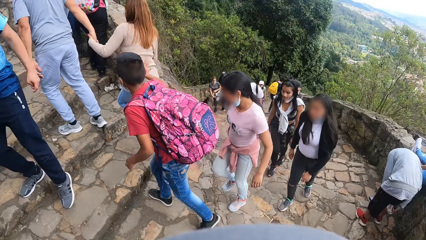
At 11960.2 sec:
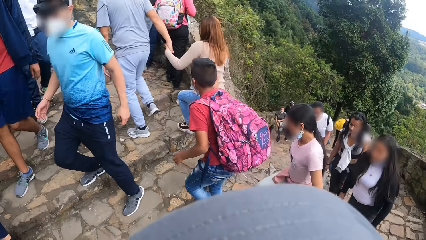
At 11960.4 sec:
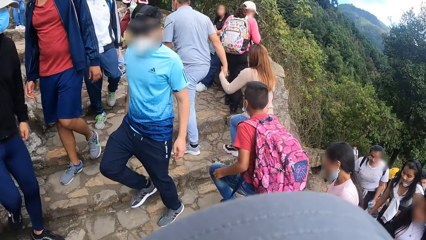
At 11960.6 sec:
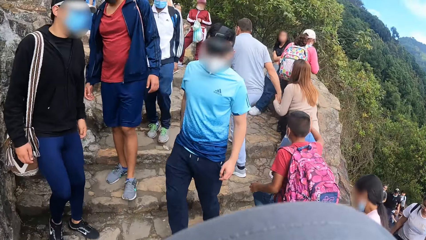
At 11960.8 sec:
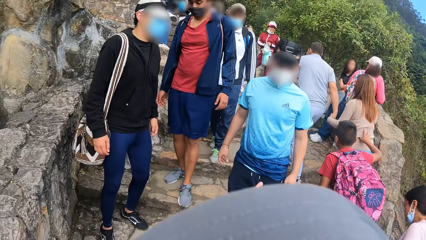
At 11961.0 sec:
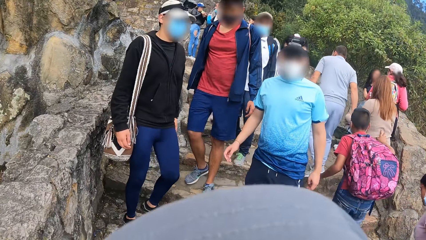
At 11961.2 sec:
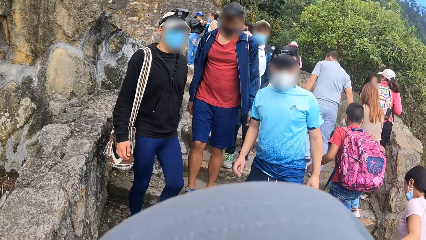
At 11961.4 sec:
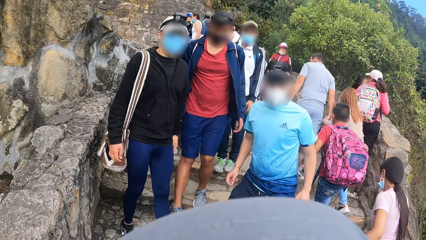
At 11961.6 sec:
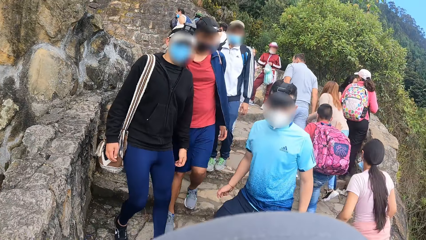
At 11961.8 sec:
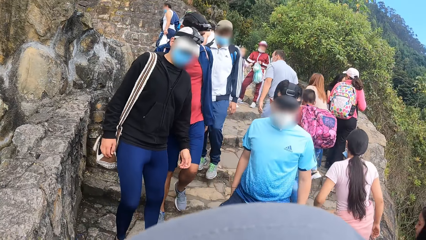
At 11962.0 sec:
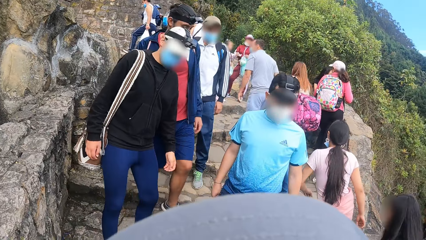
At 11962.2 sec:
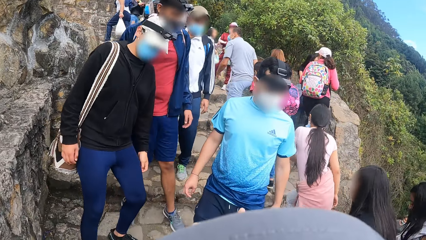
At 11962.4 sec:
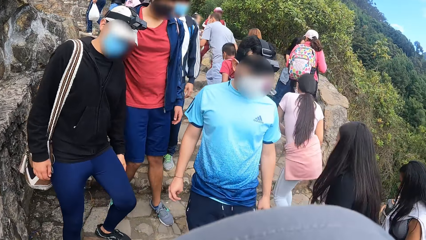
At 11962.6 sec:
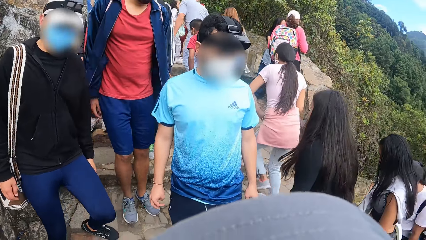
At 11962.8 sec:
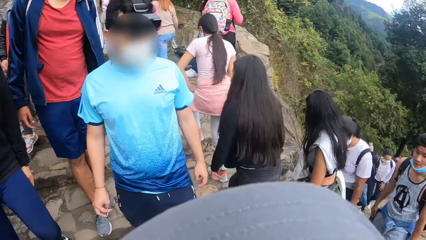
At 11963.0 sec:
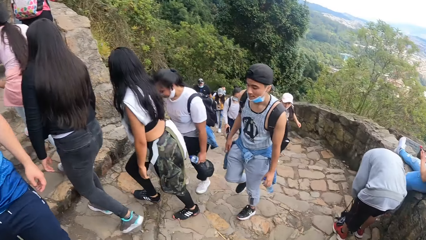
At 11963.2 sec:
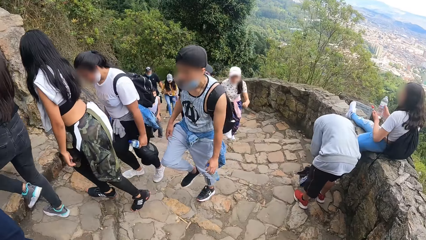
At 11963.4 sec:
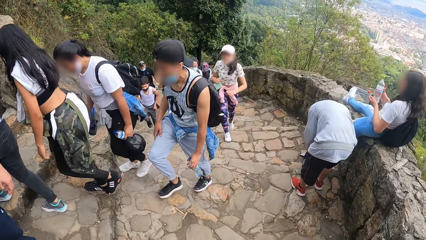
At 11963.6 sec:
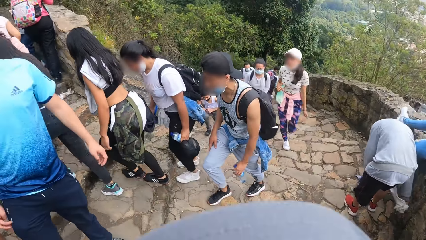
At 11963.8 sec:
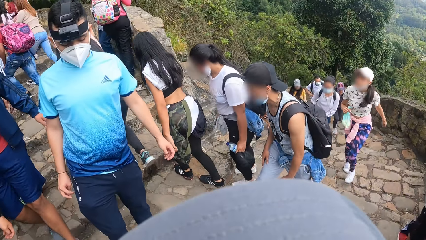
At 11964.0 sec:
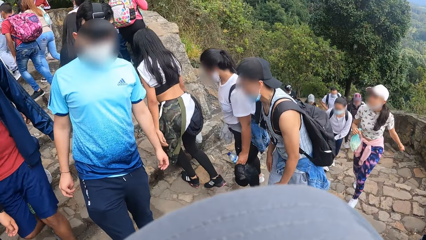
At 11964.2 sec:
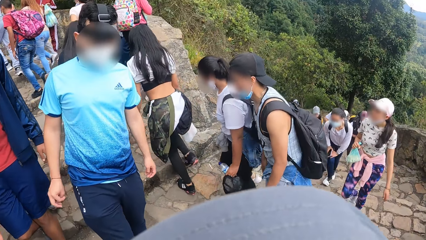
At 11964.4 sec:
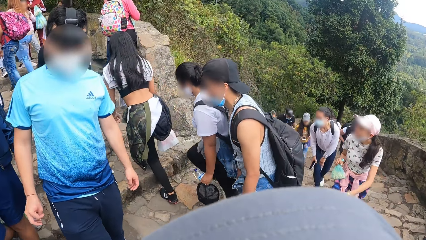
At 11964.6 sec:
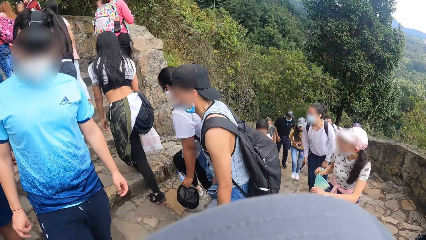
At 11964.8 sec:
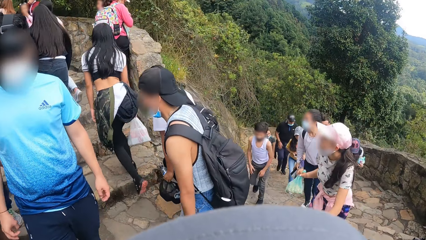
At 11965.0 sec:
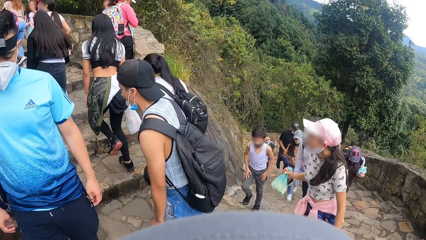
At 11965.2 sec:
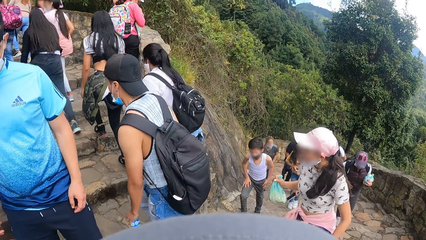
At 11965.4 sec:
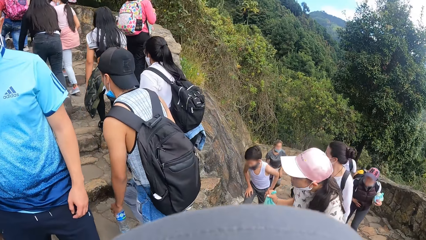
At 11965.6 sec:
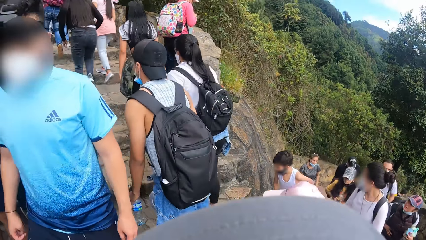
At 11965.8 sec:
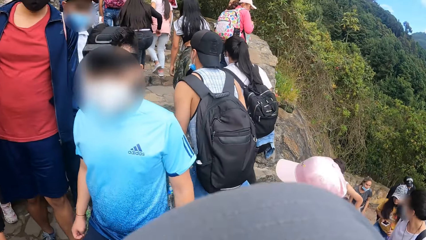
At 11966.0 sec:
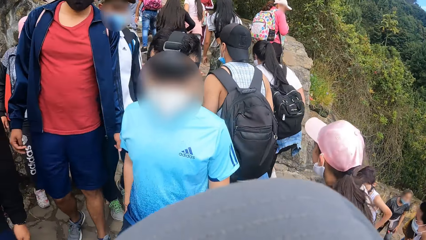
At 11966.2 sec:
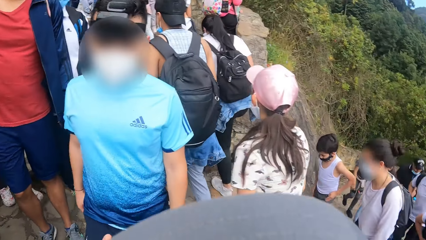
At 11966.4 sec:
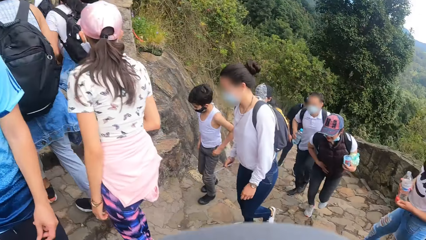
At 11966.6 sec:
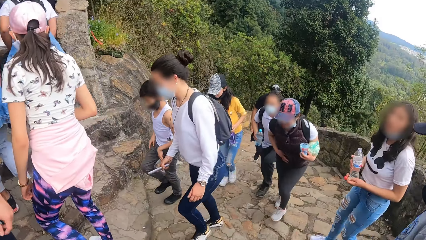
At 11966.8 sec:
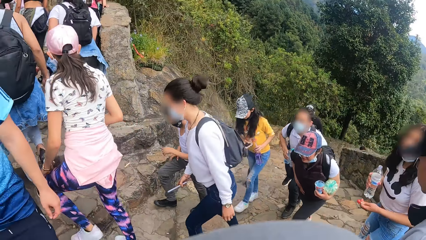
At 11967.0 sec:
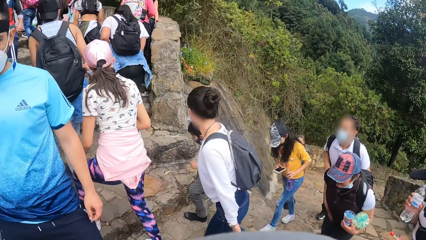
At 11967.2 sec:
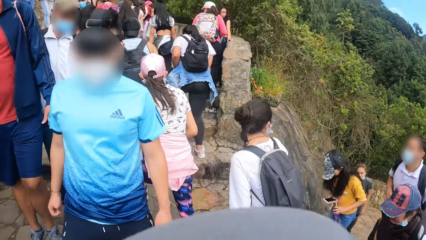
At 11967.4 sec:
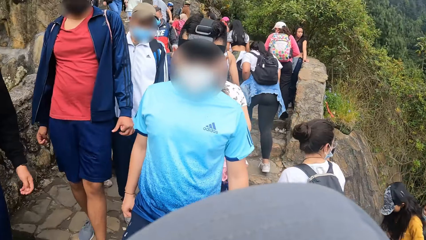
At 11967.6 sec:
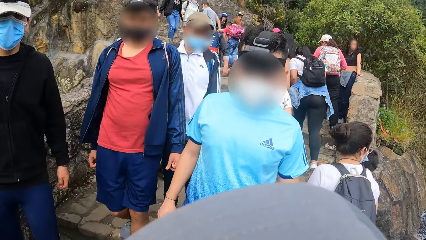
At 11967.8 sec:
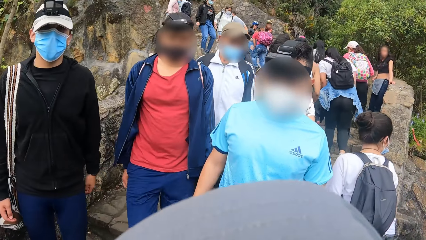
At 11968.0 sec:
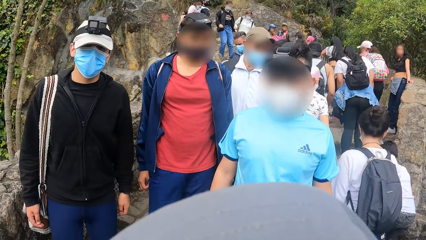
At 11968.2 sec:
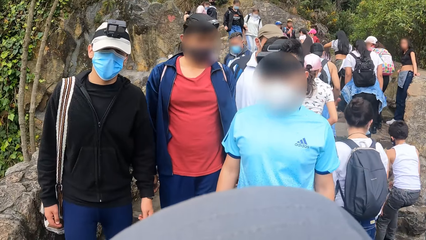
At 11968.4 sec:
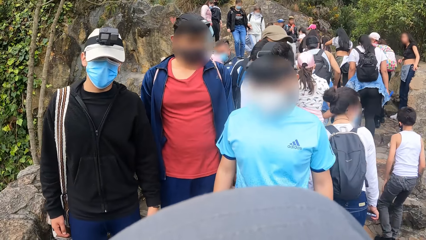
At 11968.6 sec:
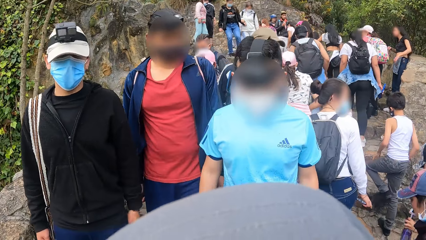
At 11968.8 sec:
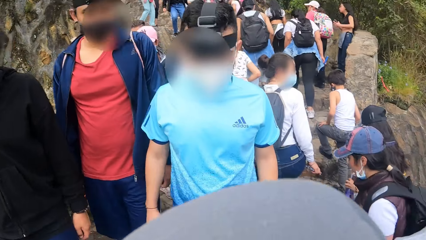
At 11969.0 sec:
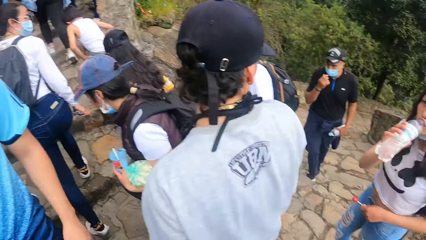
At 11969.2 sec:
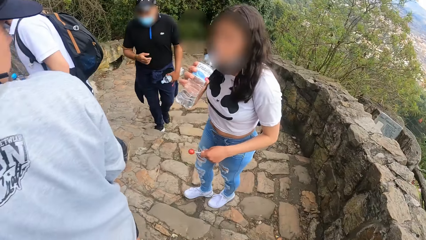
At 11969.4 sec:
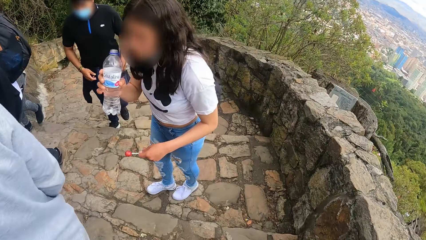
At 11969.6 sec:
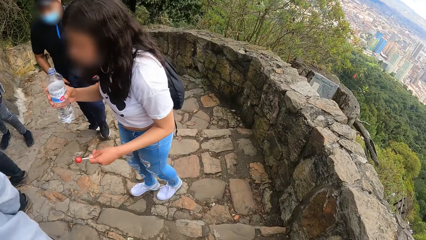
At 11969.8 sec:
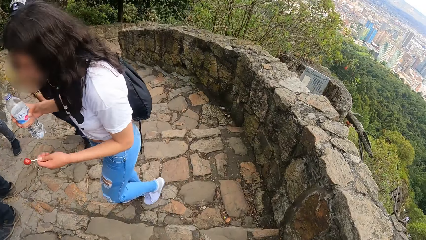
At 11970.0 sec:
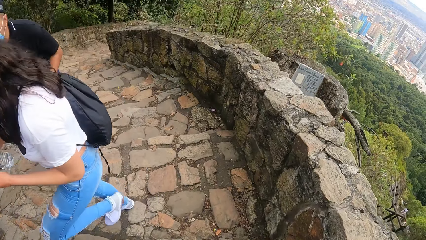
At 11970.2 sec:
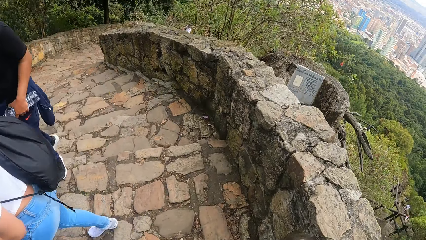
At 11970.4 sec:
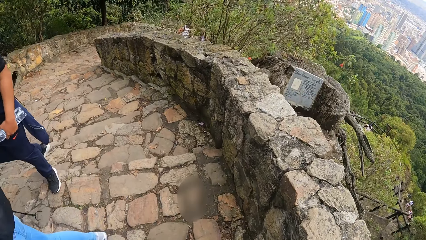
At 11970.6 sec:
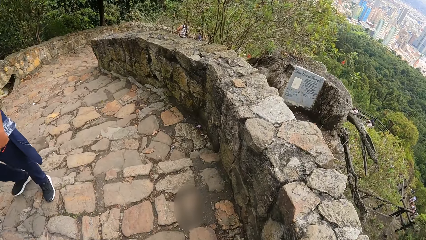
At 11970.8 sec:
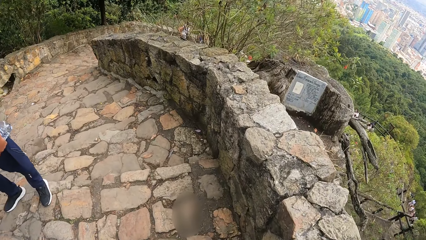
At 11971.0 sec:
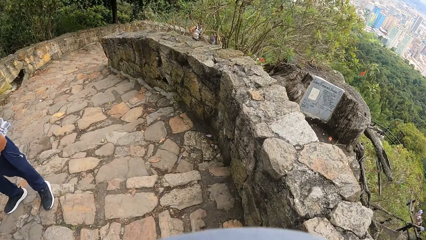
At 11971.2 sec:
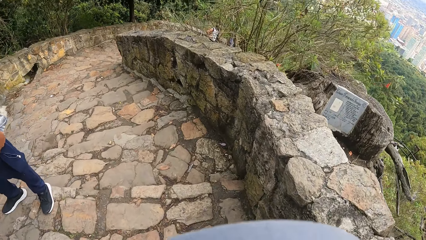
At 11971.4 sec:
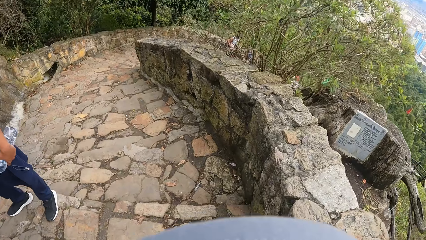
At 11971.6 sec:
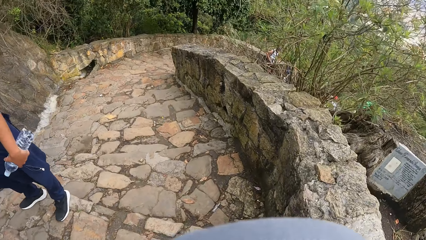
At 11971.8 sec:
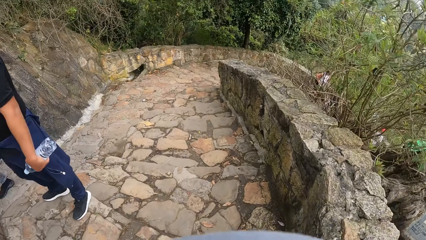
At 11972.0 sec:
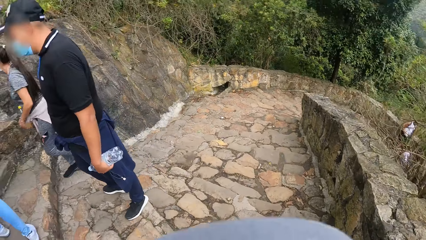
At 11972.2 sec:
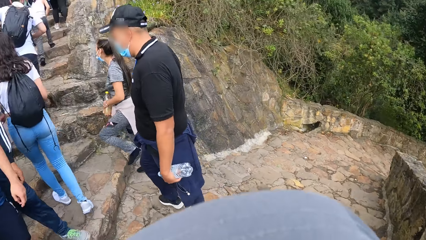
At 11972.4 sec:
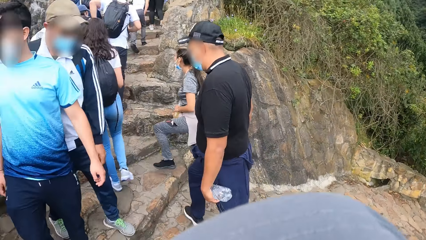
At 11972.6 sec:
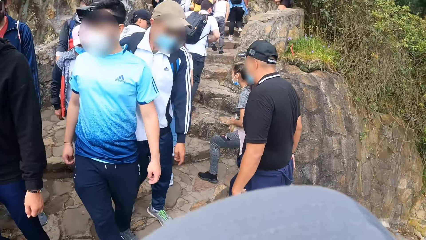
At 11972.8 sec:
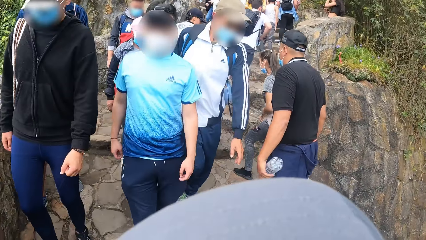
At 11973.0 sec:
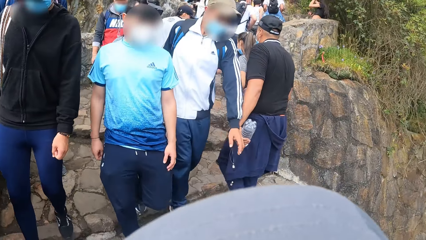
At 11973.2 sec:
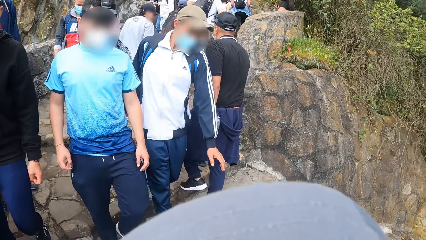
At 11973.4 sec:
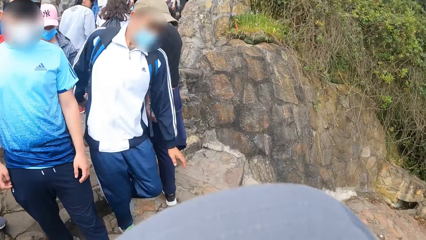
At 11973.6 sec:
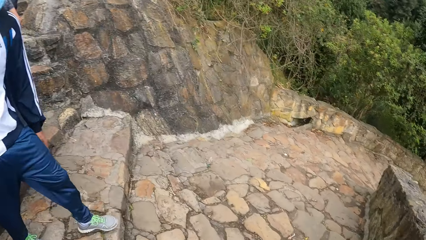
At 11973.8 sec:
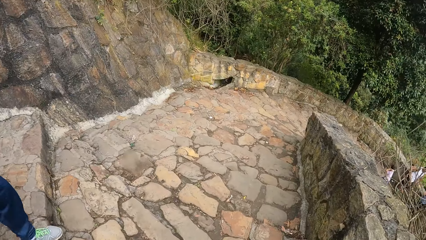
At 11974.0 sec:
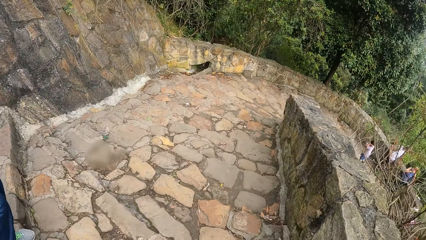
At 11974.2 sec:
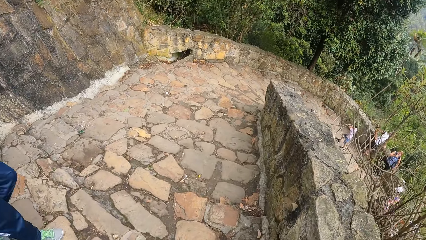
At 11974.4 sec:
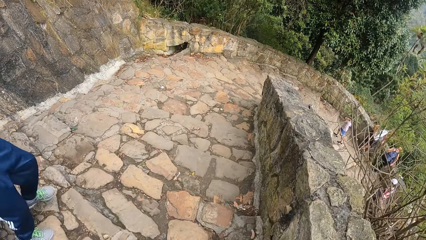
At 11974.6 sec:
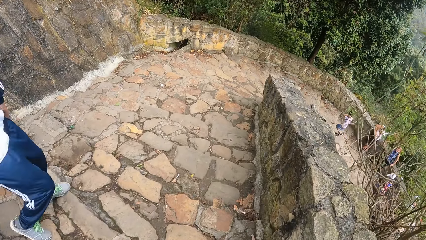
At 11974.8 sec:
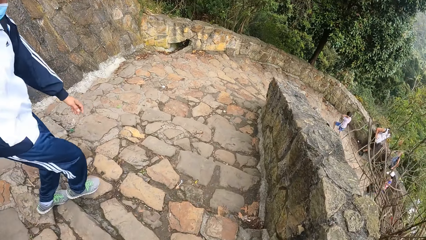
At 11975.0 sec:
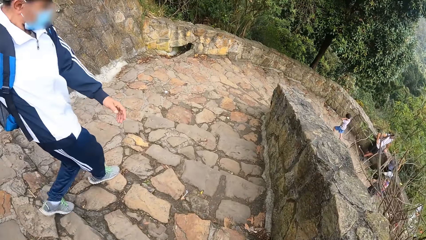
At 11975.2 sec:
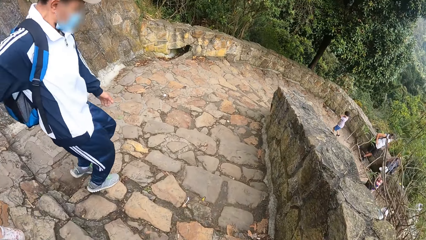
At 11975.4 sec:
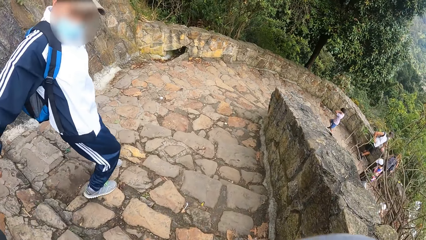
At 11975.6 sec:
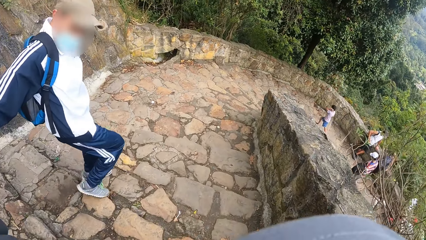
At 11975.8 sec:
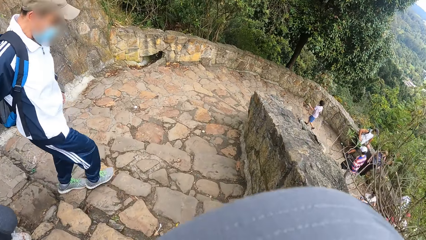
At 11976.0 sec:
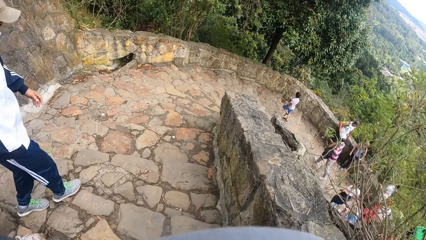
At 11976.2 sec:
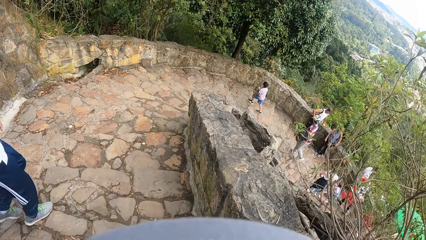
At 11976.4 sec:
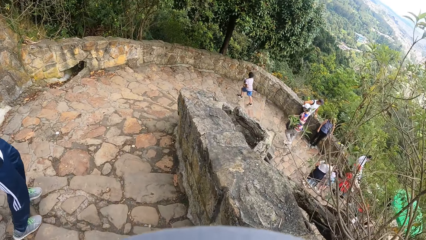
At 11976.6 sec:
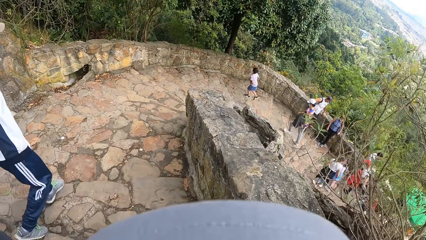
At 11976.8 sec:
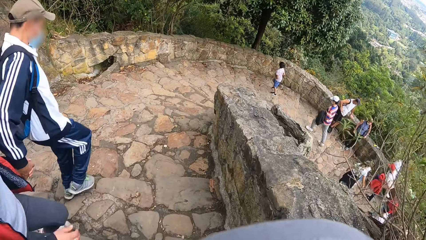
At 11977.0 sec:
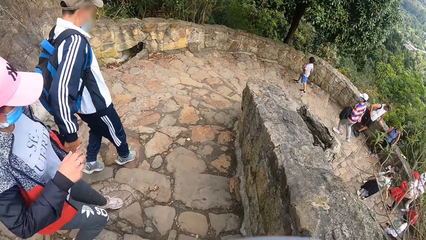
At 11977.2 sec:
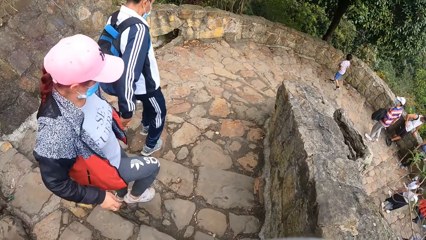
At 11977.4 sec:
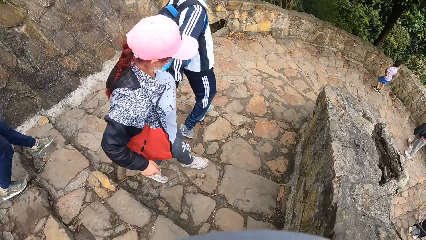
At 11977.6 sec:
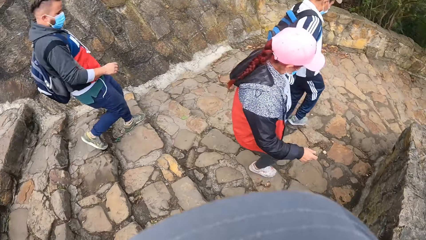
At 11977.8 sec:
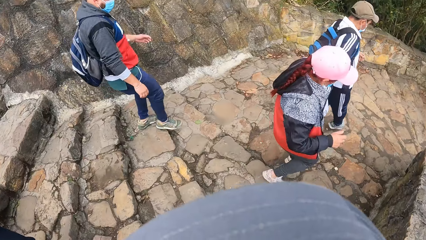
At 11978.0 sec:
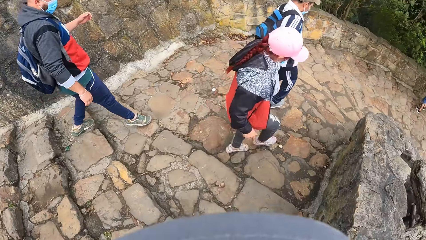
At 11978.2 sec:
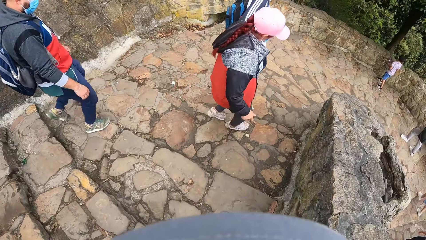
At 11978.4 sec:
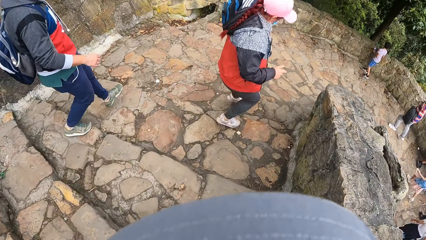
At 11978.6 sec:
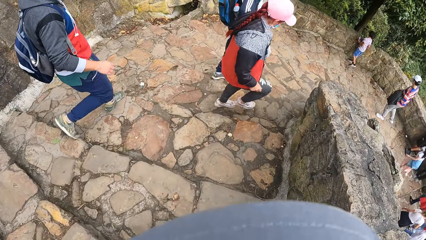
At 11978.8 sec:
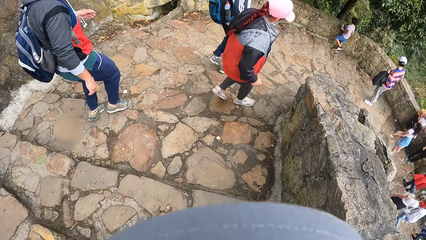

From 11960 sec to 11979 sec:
The camera wearer interacts with the man, another man and a third man. They move down the stairway.
